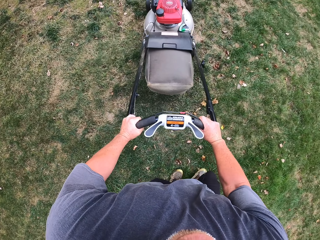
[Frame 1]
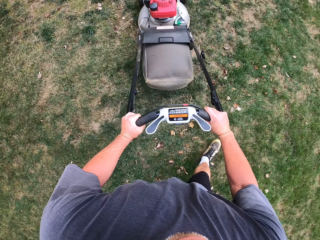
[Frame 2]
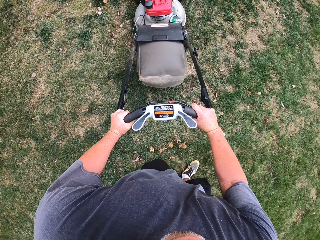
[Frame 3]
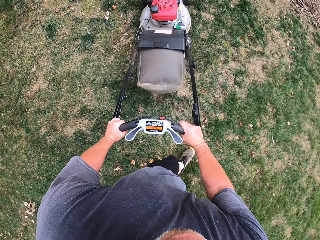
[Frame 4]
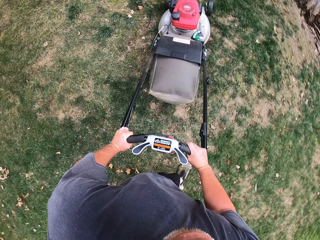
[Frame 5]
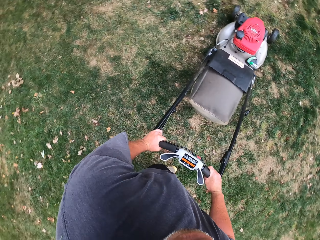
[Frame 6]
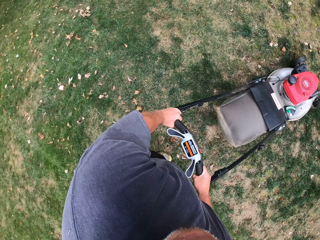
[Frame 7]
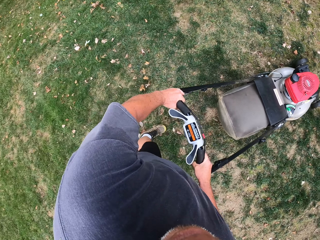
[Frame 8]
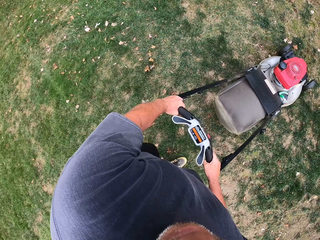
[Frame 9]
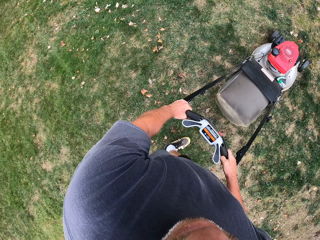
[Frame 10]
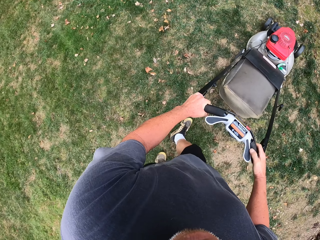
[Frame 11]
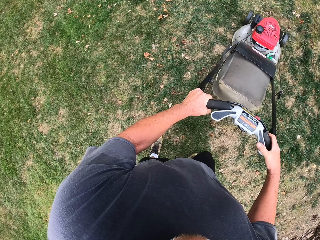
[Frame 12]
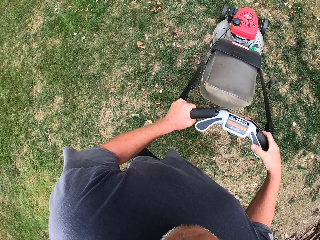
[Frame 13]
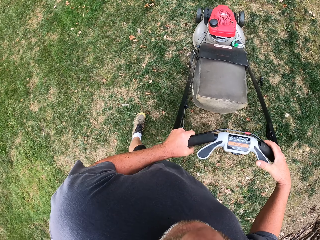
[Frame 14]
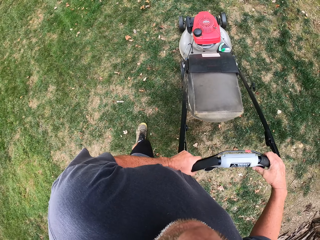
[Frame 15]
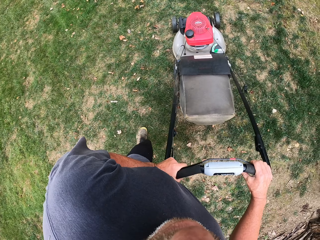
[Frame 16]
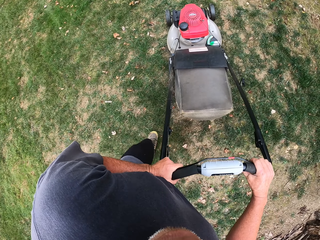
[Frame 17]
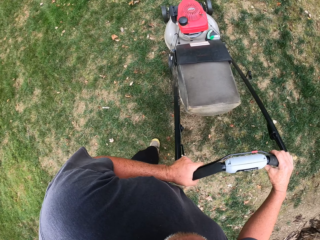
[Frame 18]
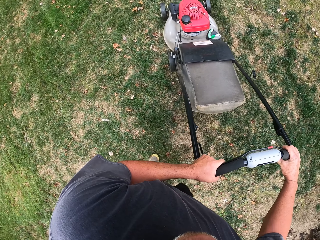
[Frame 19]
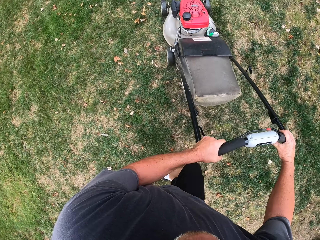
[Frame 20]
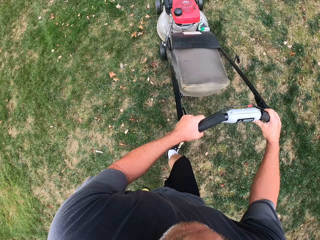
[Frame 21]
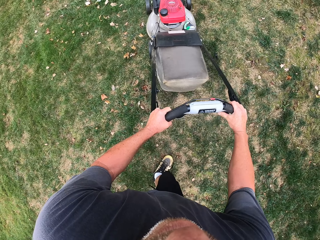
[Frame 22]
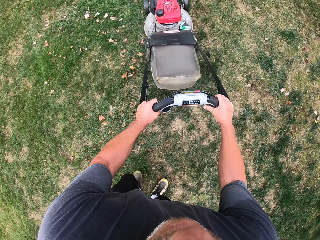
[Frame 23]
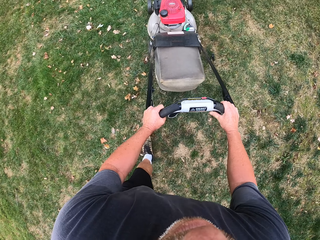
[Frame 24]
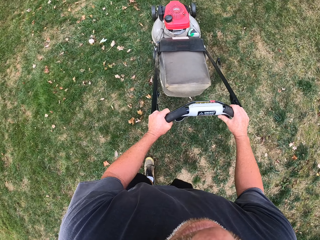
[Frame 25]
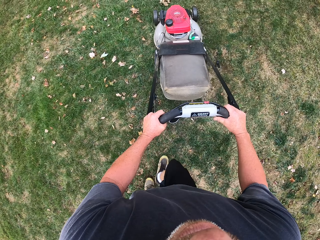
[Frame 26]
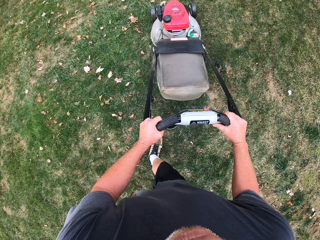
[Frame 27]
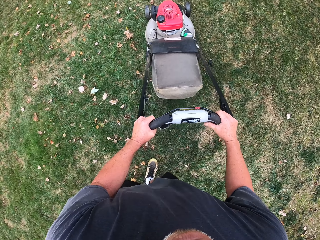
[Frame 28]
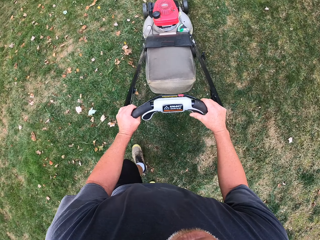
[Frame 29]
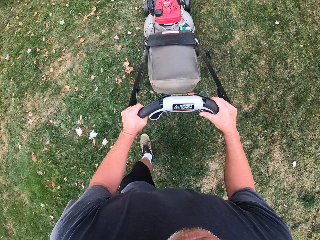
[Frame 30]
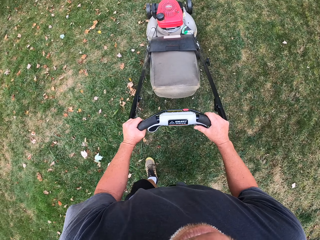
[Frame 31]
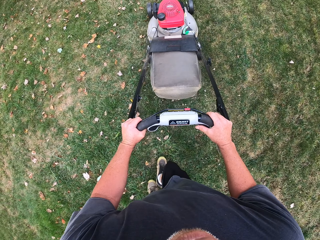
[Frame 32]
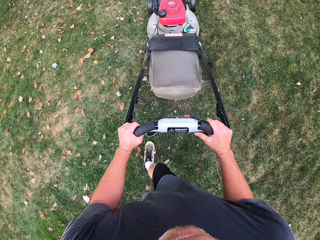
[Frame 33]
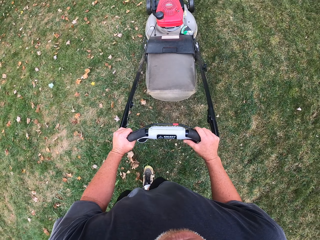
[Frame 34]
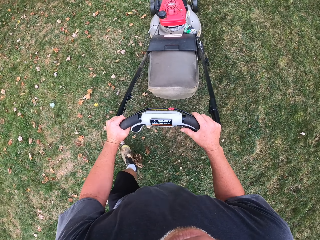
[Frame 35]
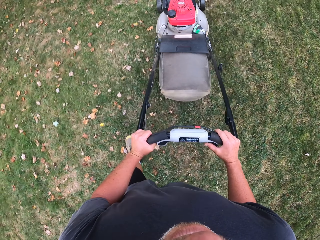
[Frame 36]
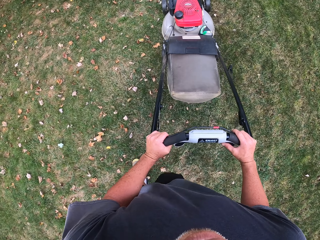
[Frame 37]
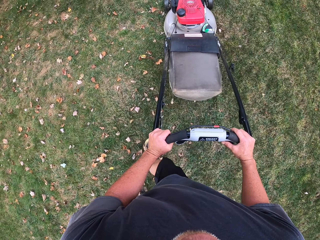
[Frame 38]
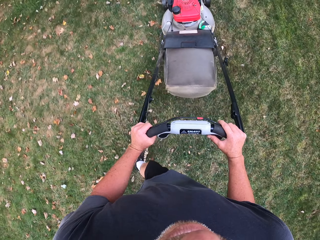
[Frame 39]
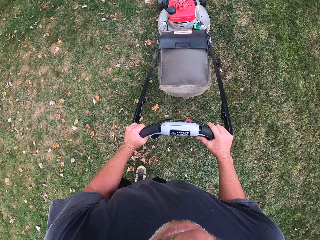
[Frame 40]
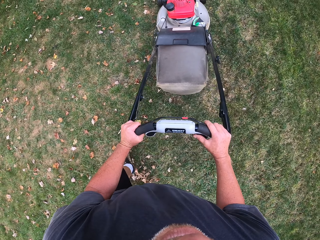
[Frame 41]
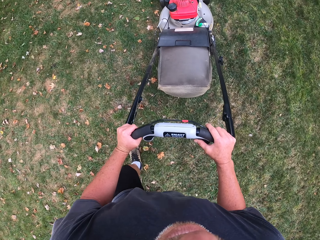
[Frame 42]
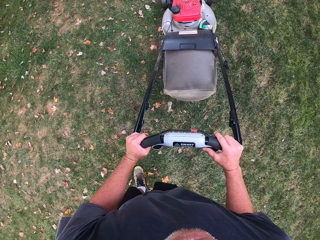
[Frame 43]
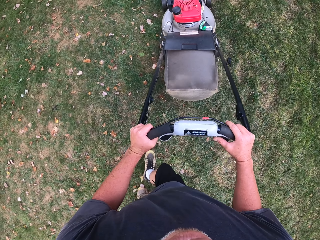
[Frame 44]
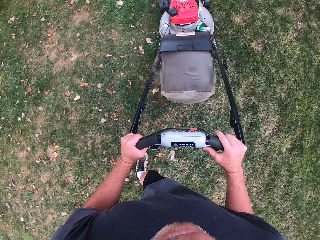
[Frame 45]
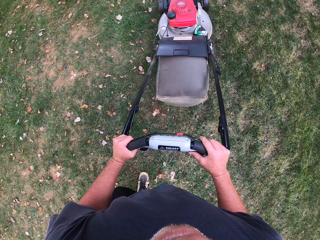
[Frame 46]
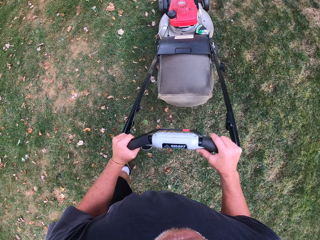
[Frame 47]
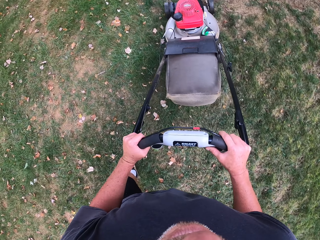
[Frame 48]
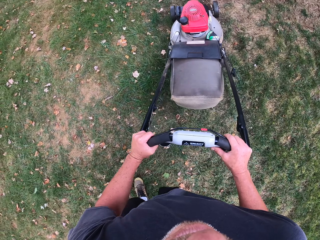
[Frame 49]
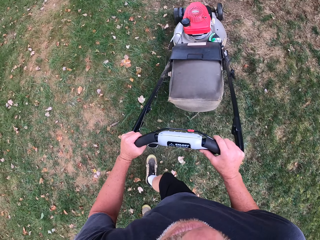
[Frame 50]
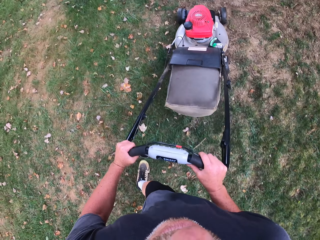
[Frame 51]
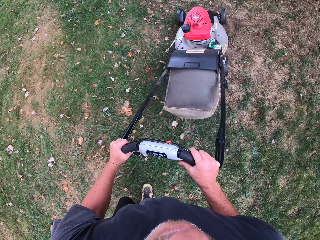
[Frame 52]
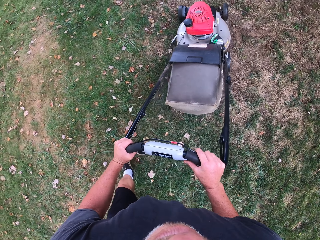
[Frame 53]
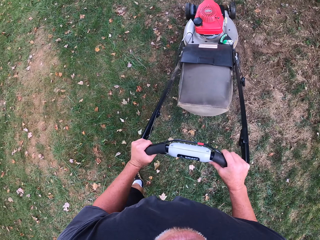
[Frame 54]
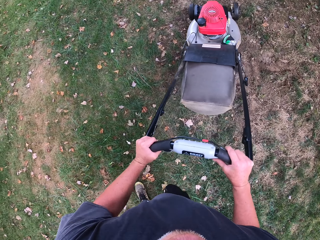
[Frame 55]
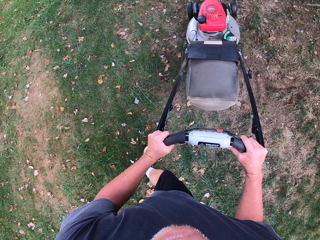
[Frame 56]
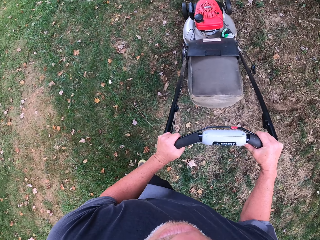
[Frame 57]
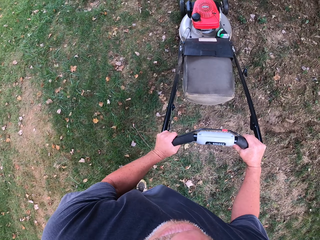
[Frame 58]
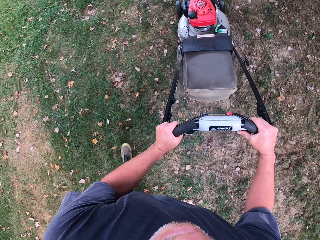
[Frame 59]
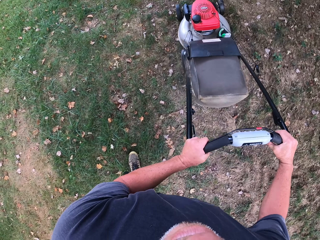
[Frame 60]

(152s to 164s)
The camera wearer reverses the lawnmower. They cut grass with the lawnmower.

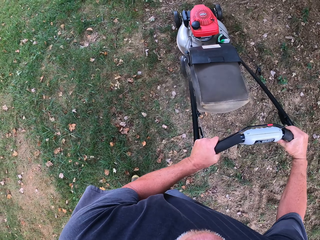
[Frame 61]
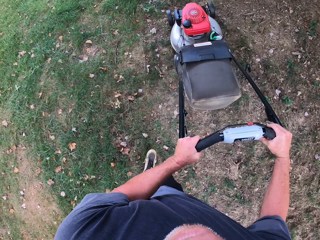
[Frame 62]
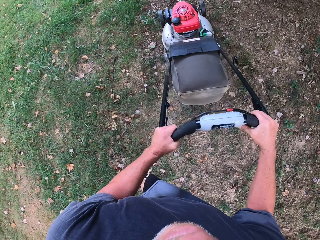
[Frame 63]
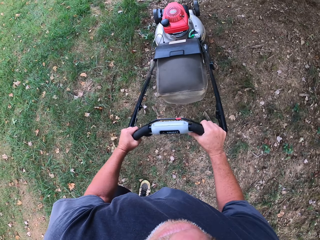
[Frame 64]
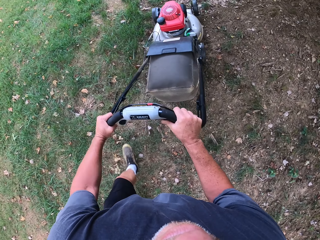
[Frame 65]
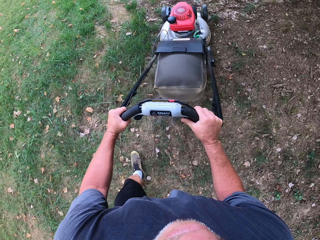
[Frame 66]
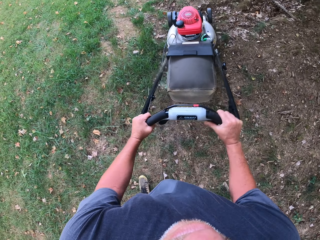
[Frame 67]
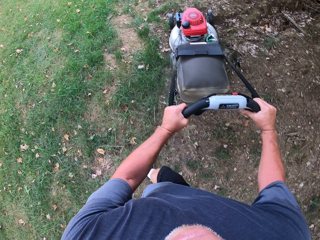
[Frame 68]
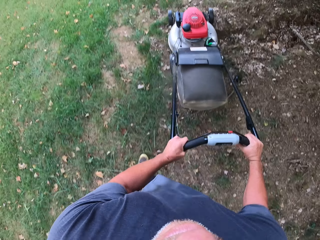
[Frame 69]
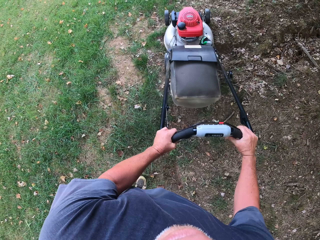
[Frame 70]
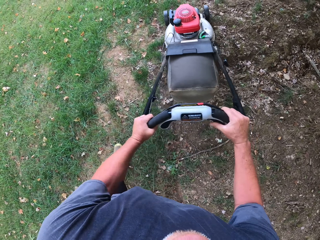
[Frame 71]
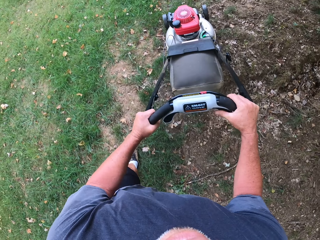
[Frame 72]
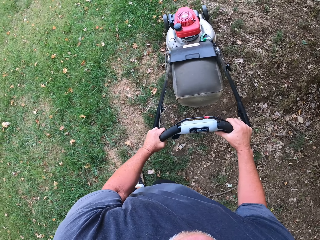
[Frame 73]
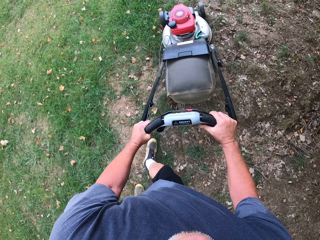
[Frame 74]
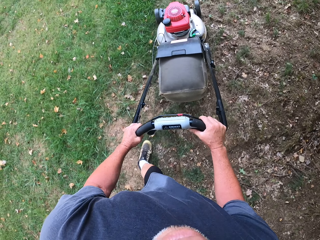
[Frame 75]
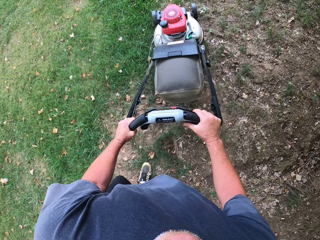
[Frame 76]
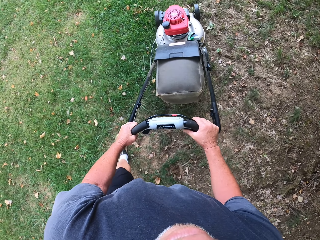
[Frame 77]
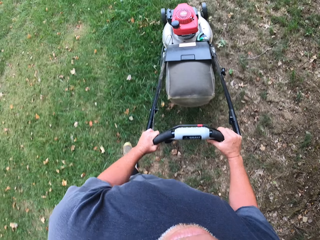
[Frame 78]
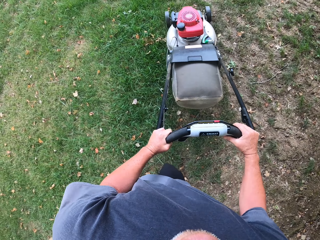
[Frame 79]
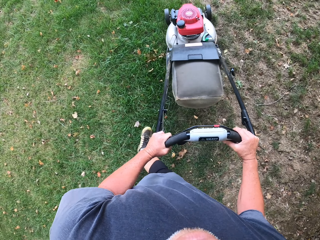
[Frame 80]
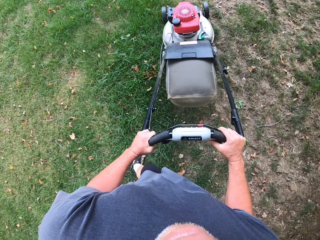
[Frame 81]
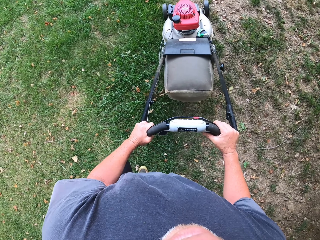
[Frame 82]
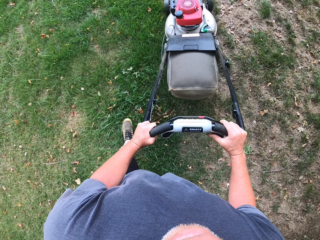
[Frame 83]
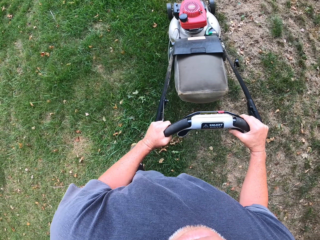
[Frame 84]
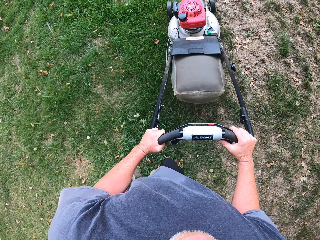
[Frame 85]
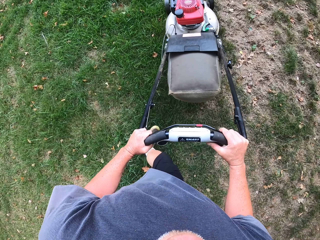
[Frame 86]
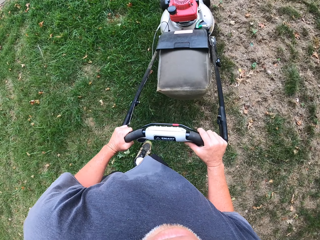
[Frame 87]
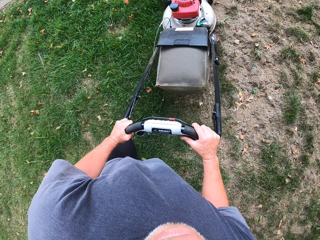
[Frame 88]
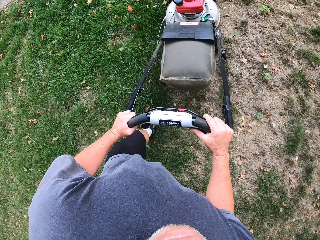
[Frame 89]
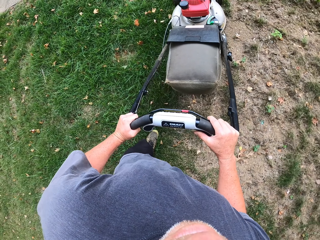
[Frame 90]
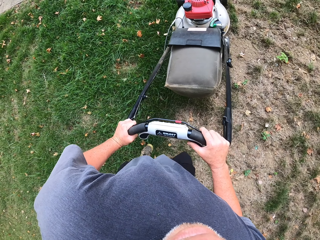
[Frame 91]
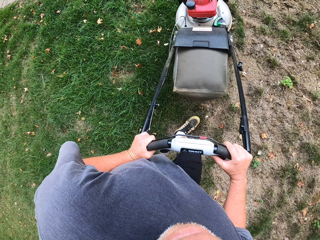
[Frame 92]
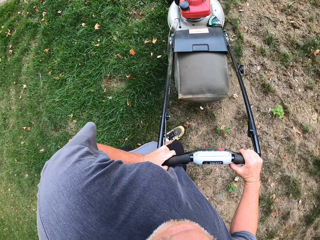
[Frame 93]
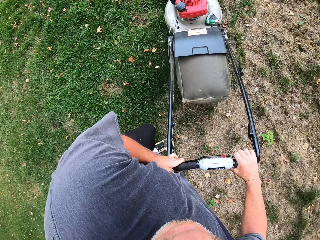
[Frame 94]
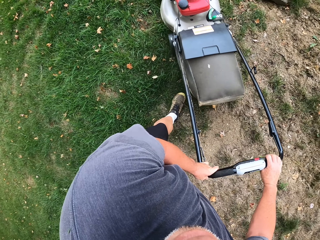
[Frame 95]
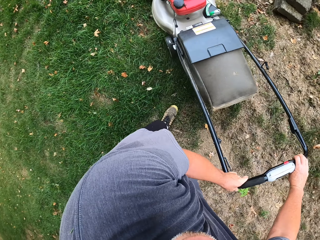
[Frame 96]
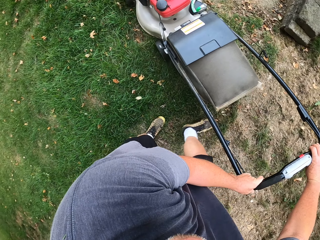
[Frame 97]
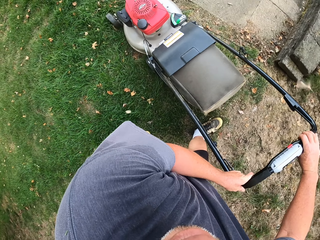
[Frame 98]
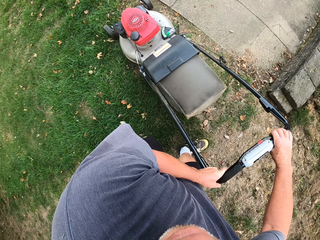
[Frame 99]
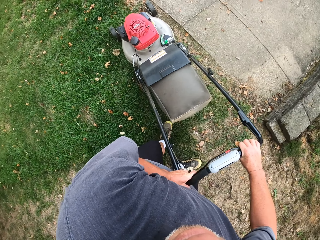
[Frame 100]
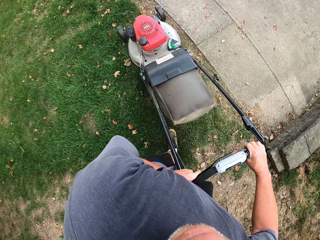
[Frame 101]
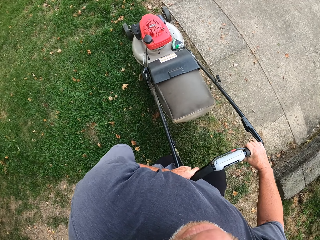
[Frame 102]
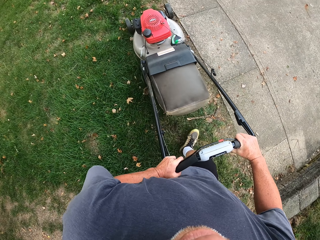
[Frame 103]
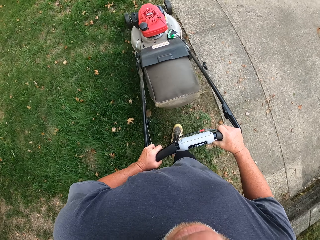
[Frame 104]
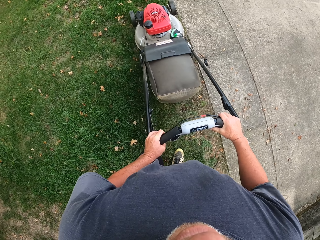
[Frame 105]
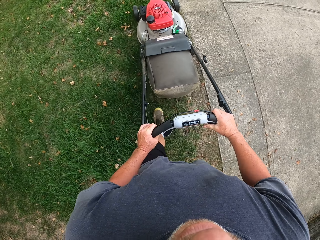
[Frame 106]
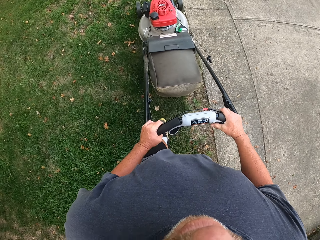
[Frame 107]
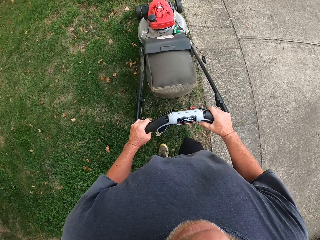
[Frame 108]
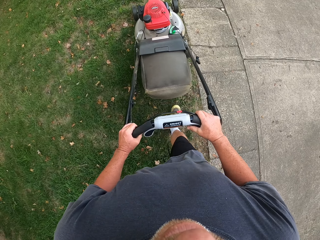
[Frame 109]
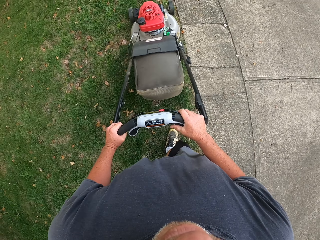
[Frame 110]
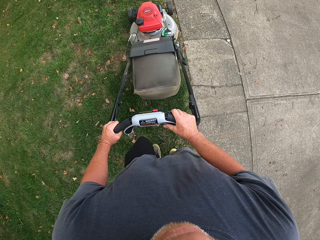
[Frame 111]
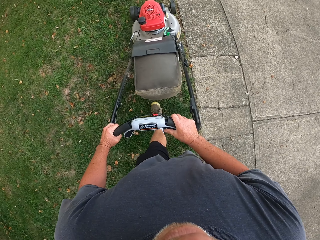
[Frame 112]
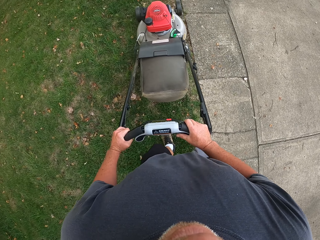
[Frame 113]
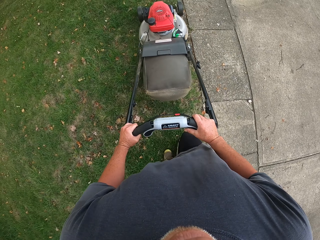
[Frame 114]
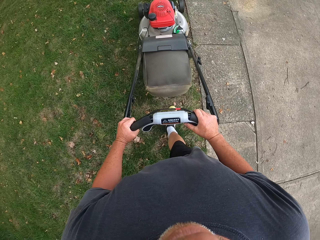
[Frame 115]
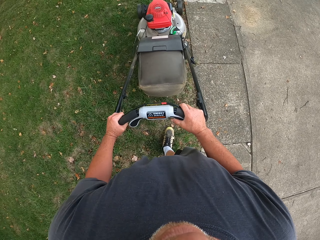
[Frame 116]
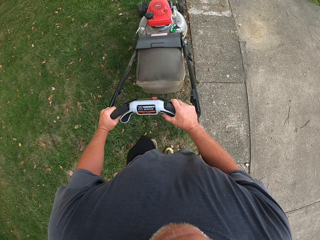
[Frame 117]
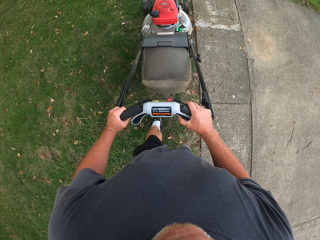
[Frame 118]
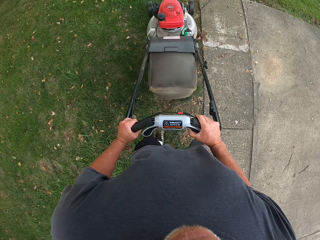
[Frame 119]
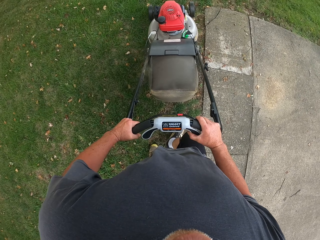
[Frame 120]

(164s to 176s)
The camera wearer turns the lawnmower left. They cut grass with the lawnmower.
